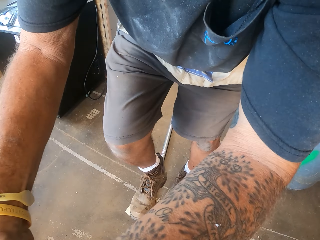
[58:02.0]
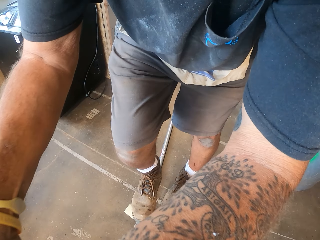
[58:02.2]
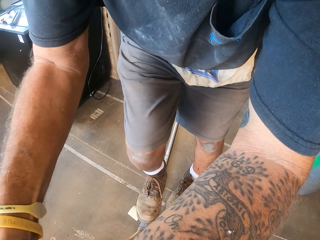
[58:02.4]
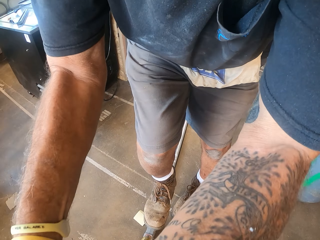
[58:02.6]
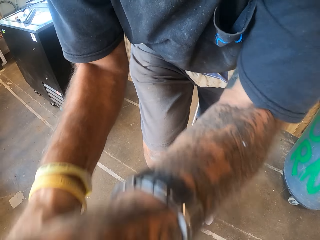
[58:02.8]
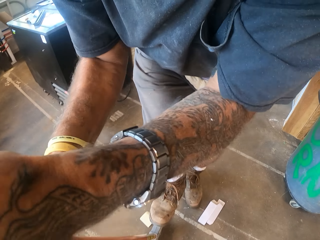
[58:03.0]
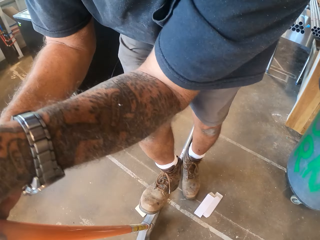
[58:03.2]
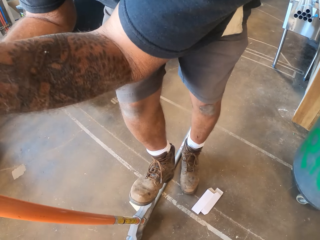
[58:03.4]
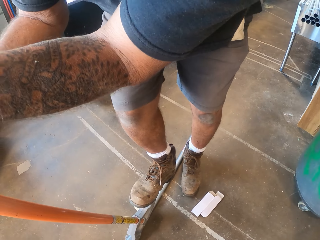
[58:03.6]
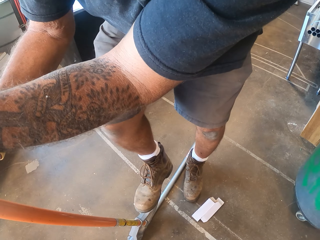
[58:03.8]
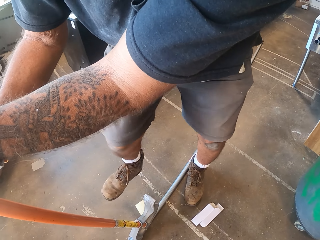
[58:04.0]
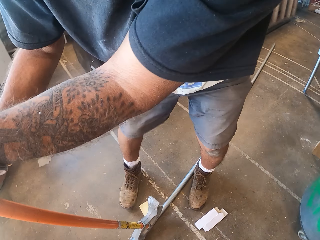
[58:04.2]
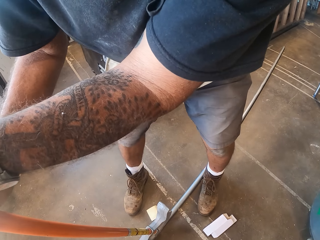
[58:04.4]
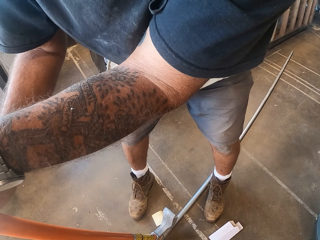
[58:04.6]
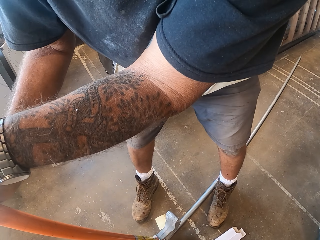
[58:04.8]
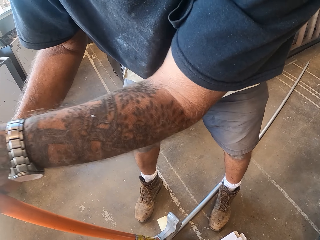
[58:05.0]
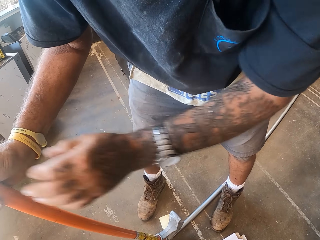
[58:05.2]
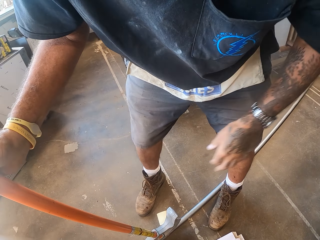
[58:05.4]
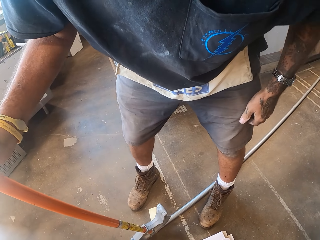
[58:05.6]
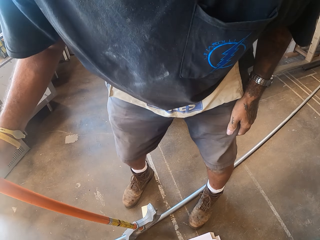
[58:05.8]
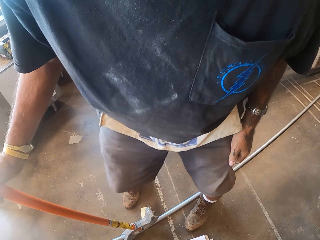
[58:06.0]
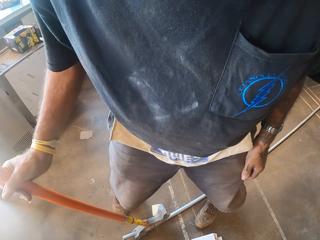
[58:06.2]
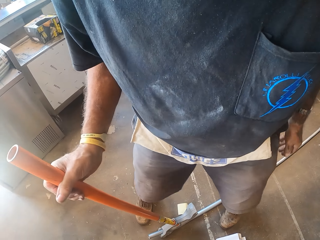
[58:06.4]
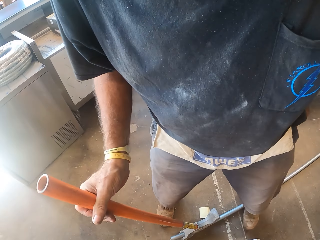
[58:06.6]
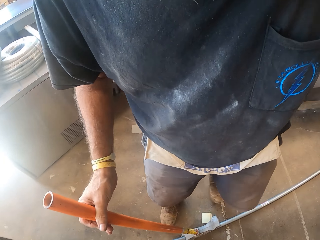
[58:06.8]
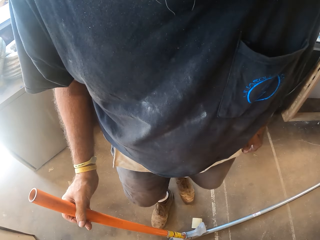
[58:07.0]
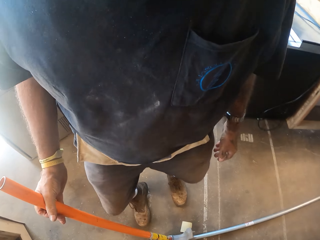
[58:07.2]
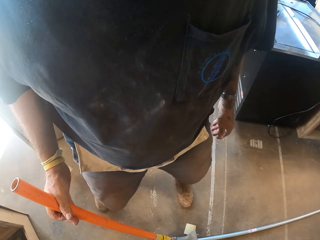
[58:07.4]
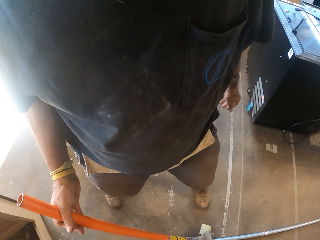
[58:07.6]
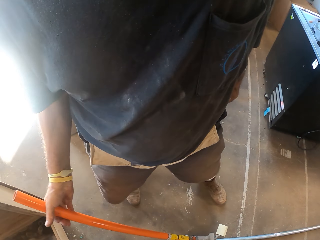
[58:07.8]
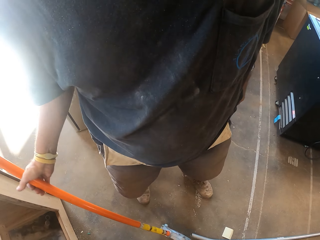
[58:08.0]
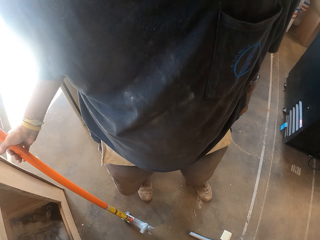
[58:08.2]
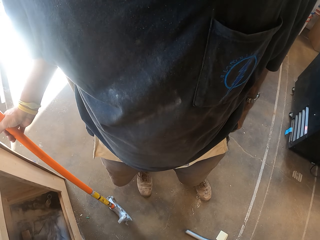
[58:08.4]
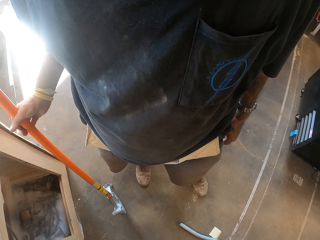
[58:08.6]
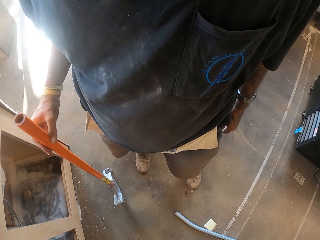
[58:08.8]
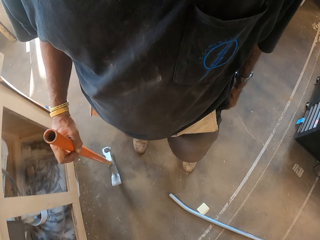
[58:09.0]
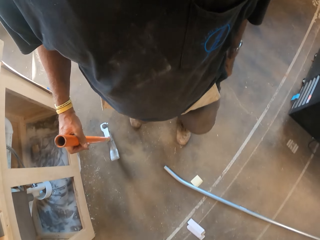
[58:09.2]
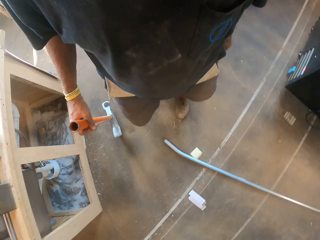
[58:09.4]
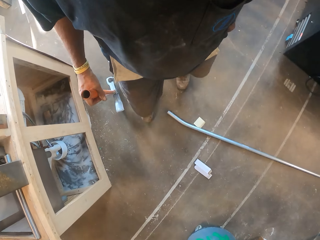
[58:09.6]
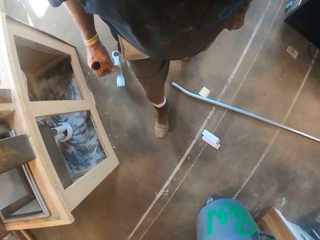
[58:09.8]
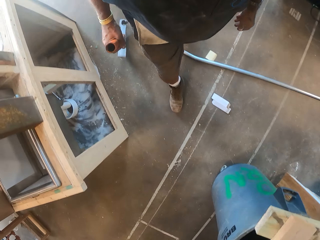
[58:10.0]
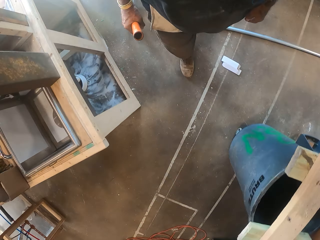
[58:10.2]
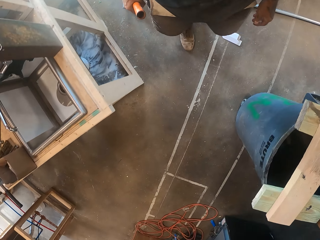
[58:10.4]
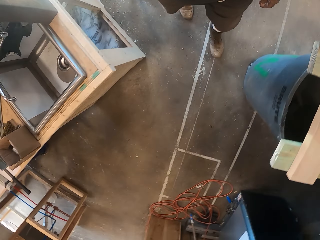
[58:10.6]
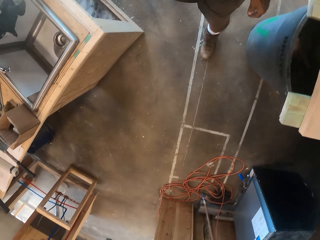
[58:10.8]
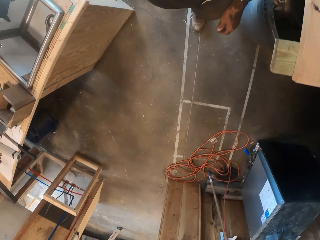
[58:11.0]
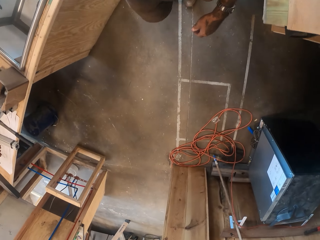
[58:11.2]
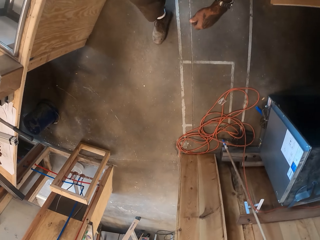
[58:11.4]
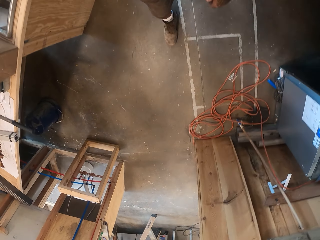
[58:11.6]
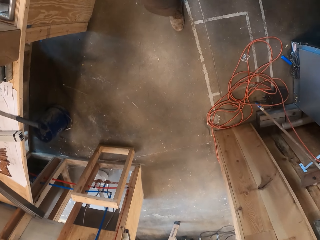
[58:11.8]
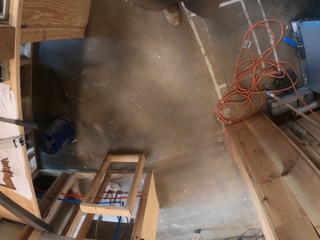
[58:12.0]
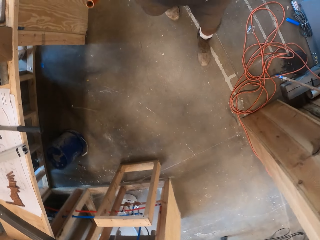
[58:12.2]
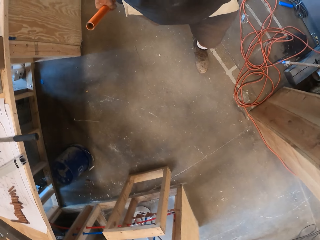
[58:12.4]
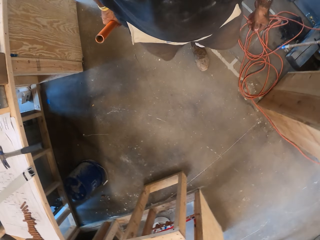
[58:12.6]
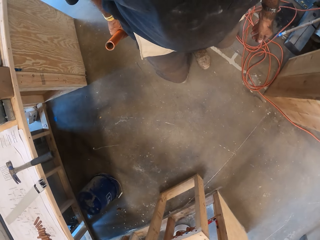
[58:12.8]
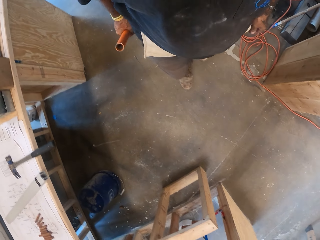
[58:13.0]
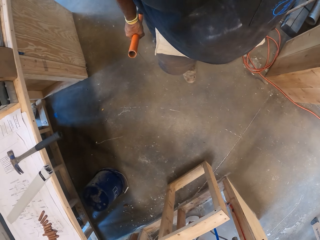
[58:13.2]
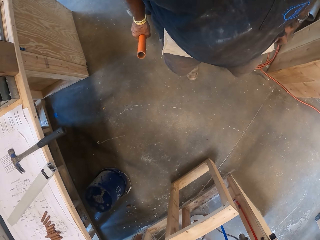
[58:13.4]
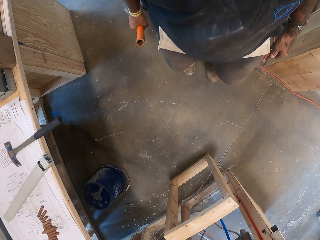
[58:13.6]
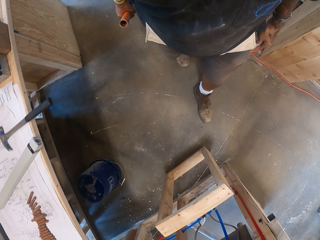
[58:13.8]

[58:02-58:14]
The camera wearer carries a metal bending tool. They walk in the workshop.

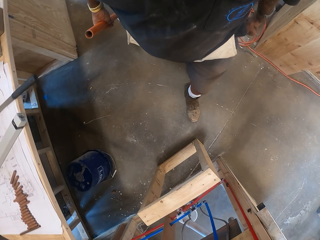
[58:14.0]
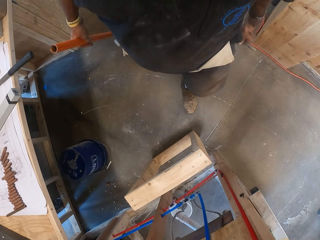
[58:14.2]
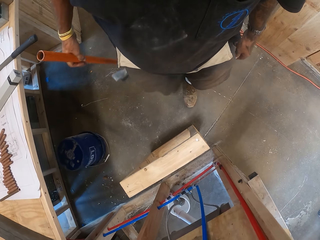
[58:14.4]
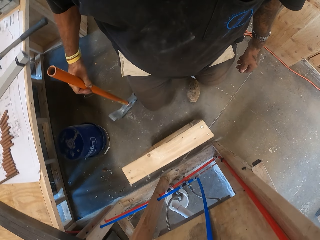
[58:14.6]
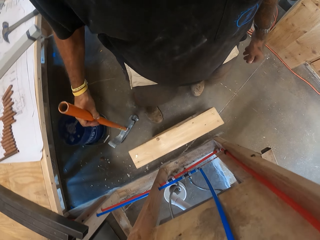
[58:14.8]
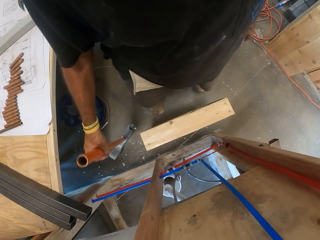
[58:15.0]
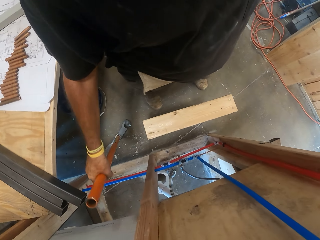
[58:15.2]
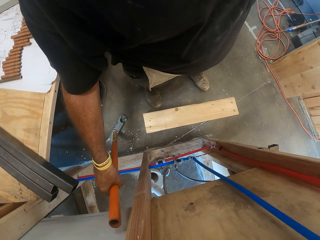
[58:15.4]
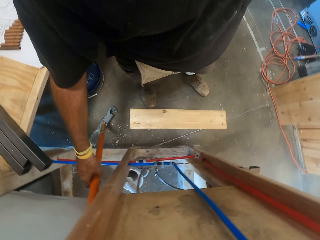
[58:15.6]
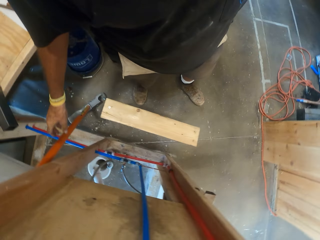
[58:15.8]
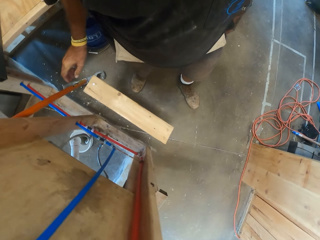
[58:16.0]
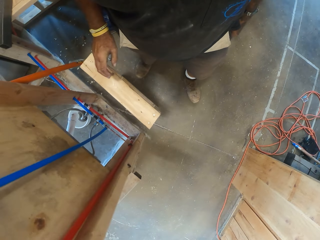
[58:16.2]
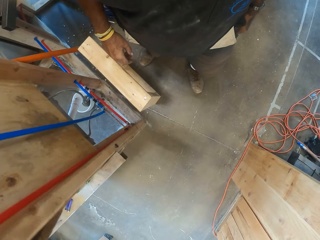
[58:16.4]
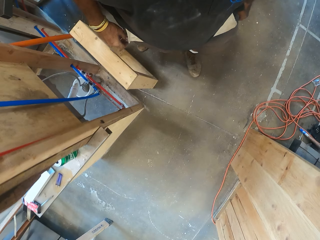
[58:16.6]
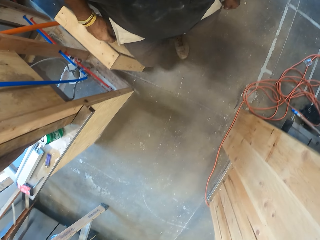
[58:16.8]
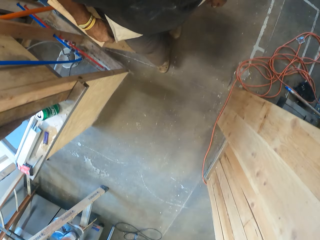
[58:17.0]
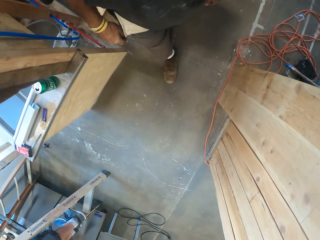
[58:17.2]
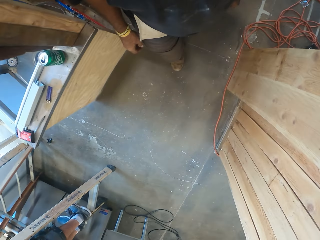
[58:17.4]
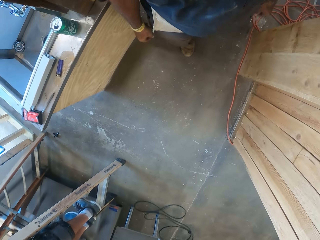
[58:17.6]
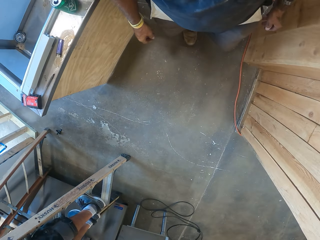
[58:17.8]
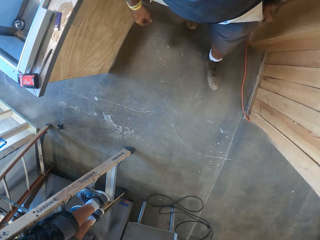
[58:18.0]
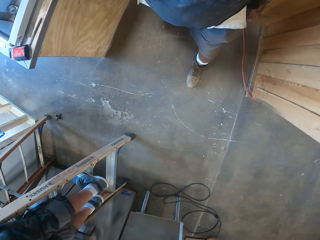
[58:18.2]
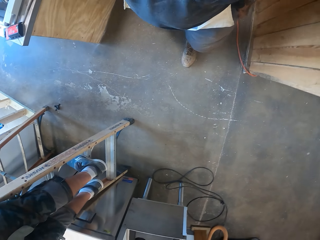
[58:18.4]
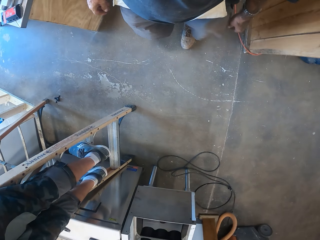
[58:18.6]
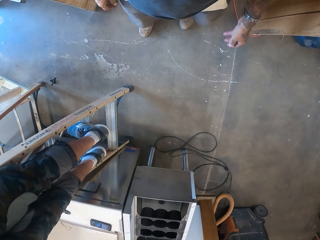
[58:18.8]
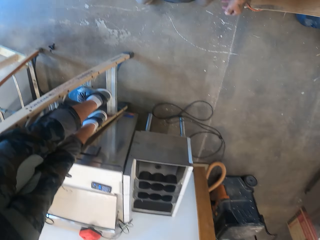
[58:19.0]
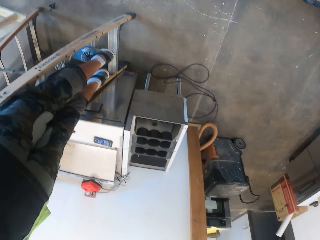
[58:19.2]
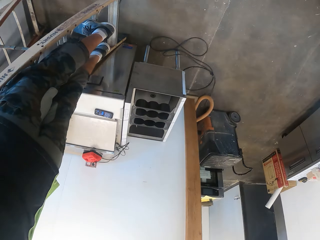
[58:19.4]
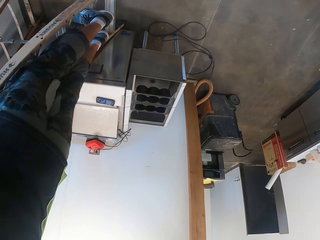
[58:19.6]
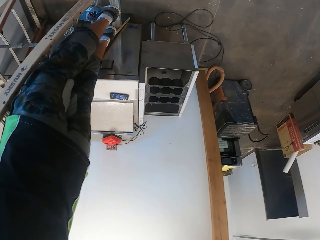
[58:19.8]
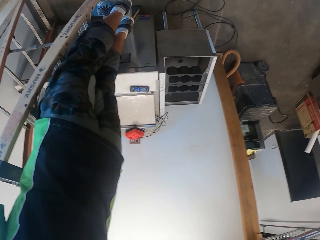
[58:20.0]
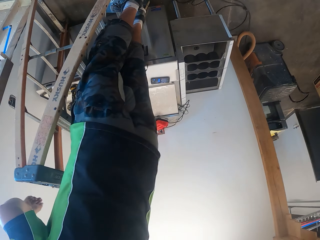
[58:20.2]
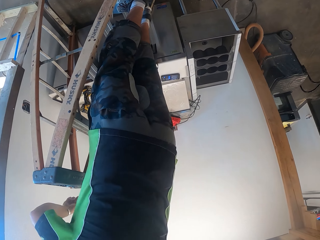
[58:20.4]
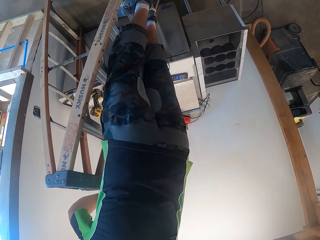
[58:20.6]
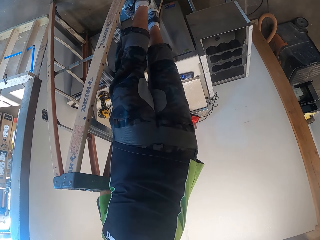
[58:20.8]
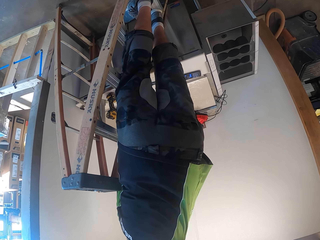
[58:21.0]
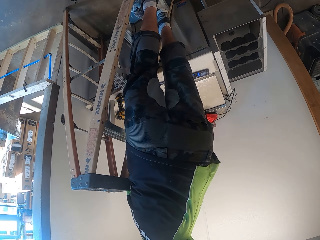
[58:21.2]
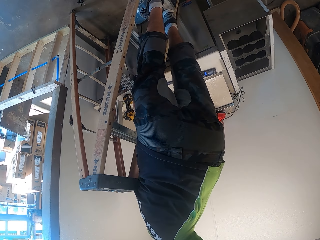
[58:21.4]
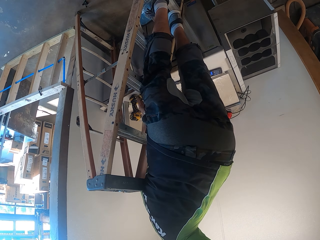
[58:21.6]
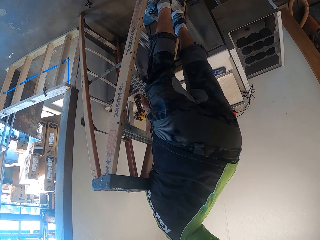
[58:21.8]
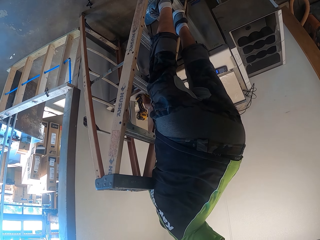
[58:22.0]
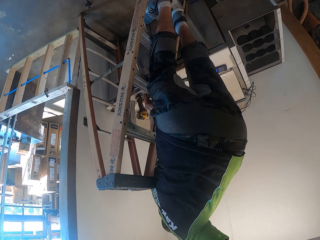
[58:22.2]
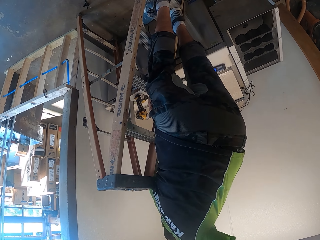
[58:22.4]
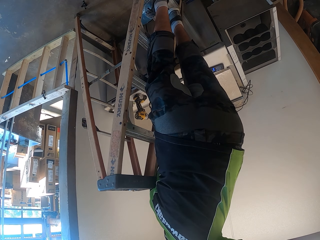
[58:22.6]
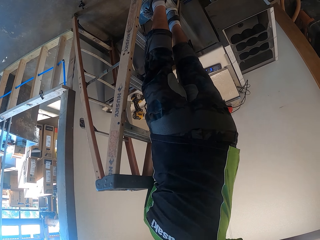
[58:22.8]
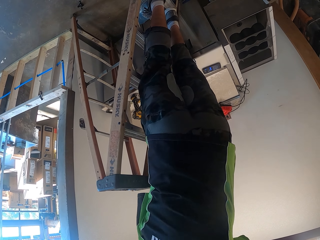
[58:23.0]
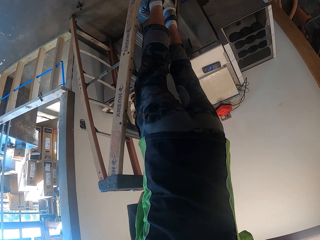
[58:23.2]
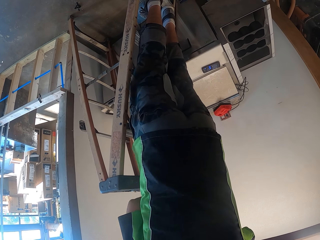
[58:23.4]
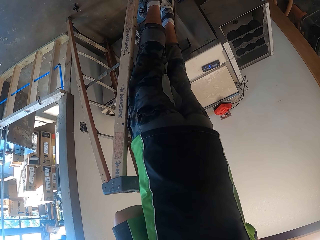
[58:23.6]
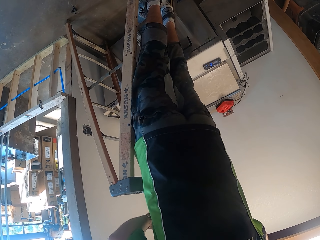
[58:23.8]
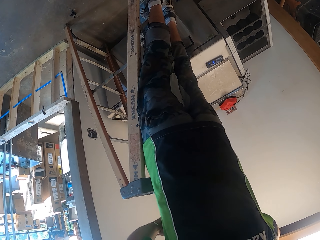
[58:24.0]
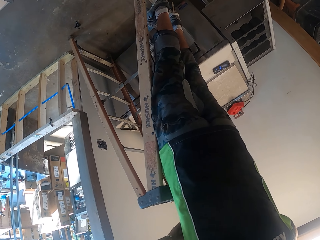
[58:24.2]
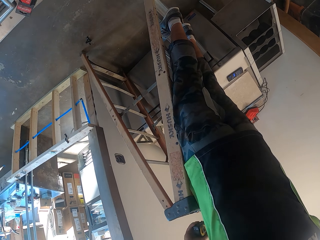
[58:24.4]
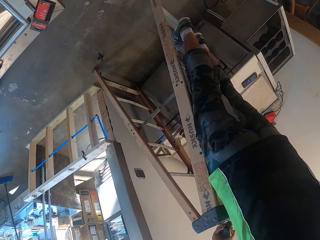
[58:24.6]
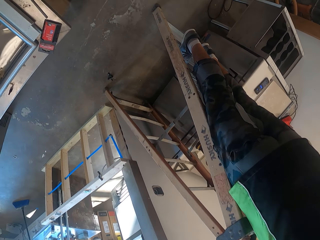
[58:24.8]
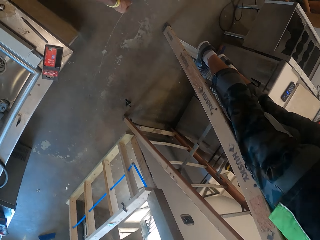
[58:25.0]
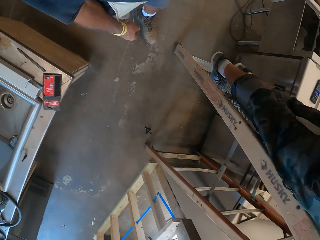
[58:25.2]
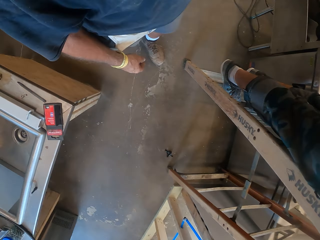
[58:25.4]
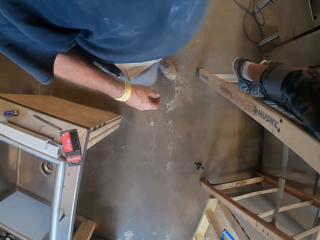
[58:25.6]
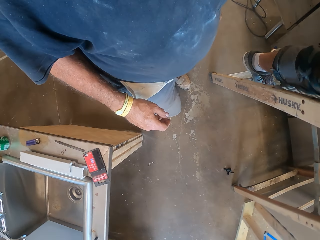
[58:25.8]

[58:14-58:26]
The camera wearer puts the hammer on the frame. They walk in the garage, turn, and look around. A person bends.
